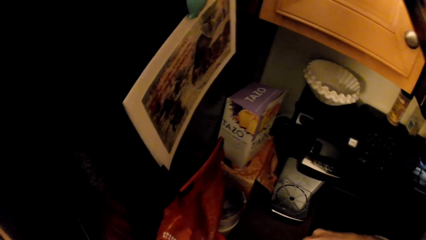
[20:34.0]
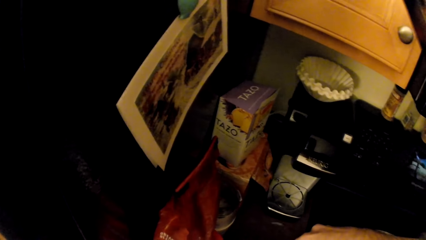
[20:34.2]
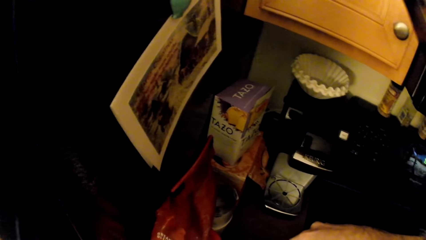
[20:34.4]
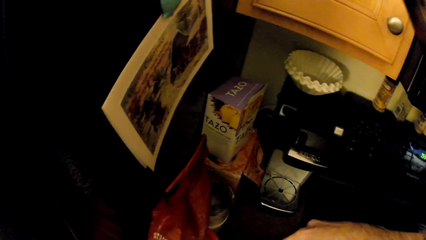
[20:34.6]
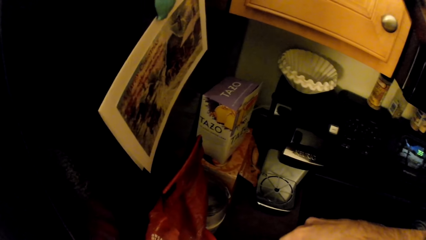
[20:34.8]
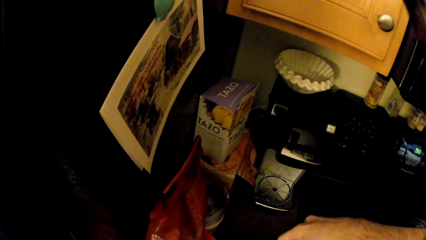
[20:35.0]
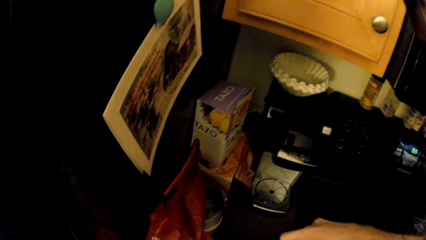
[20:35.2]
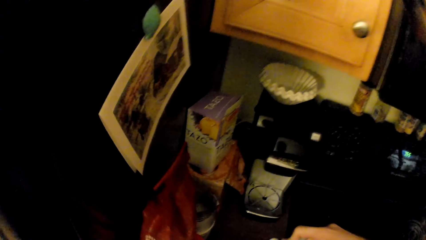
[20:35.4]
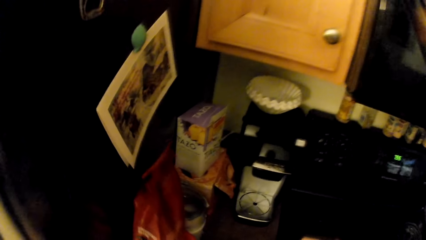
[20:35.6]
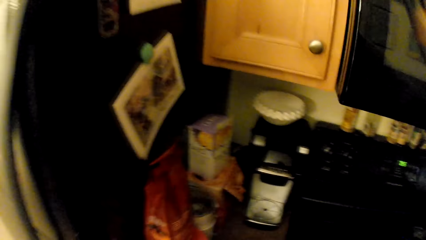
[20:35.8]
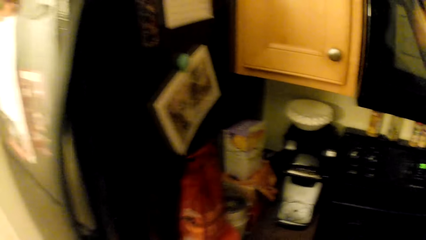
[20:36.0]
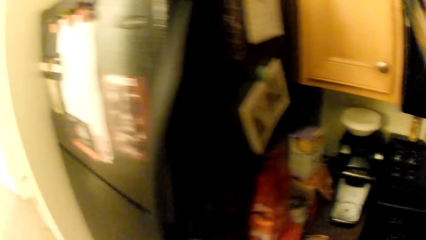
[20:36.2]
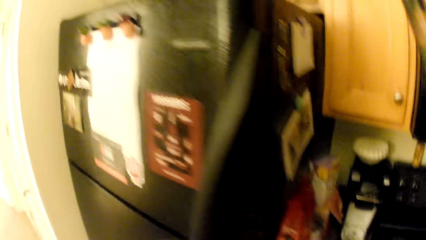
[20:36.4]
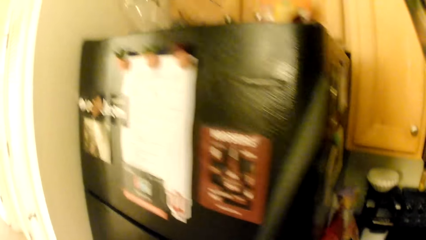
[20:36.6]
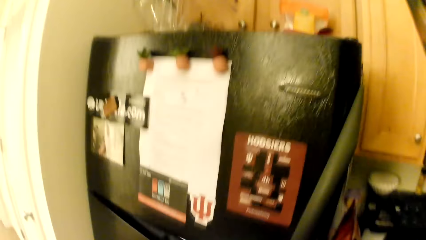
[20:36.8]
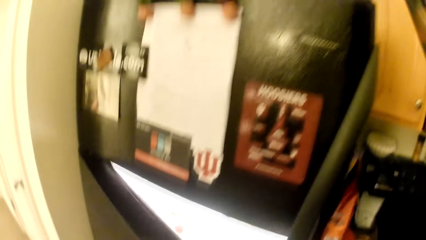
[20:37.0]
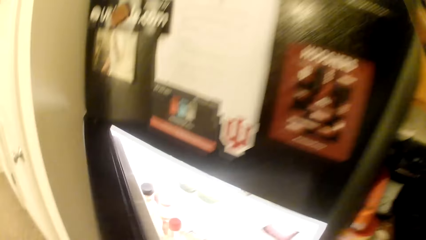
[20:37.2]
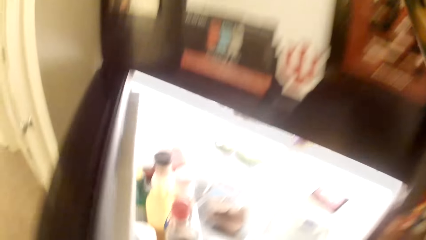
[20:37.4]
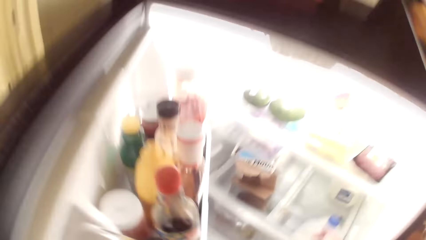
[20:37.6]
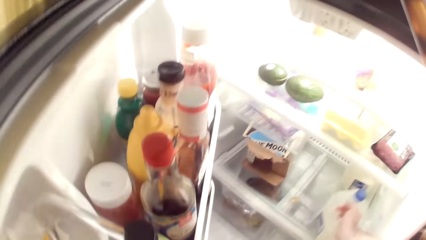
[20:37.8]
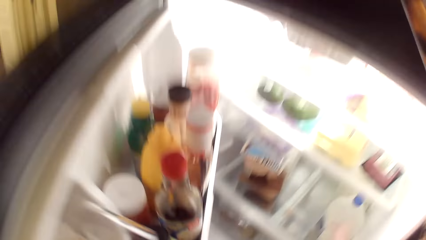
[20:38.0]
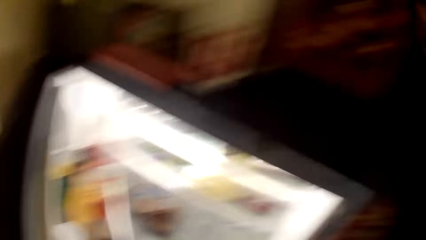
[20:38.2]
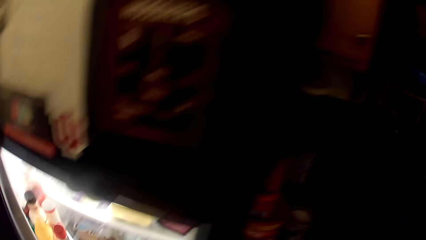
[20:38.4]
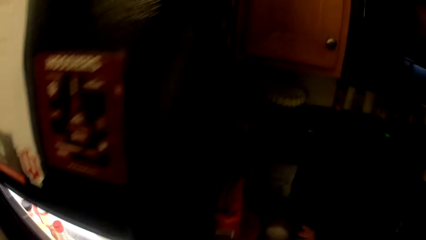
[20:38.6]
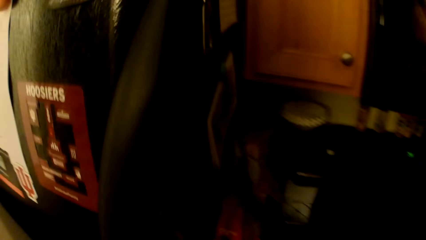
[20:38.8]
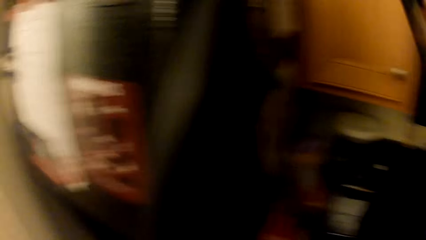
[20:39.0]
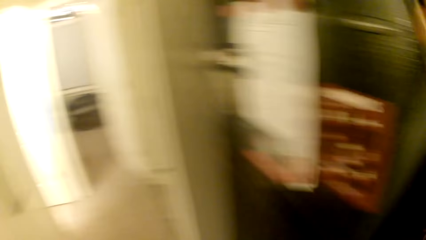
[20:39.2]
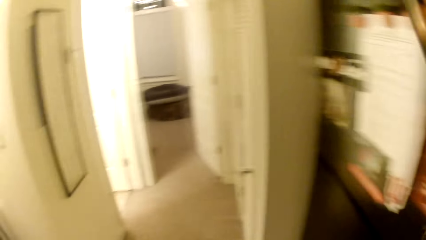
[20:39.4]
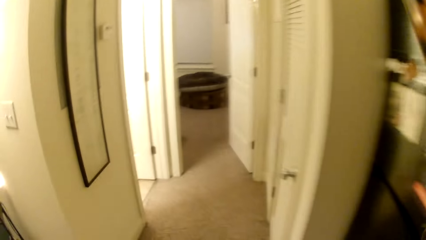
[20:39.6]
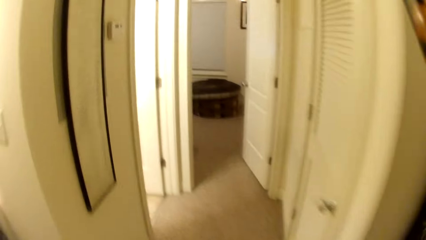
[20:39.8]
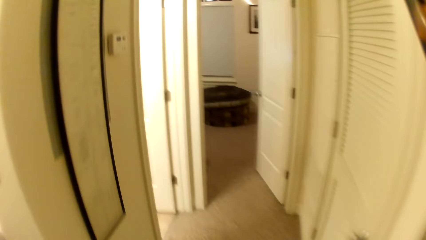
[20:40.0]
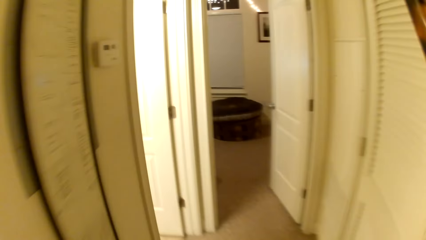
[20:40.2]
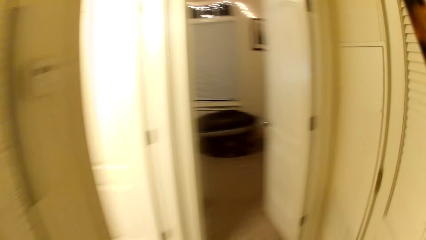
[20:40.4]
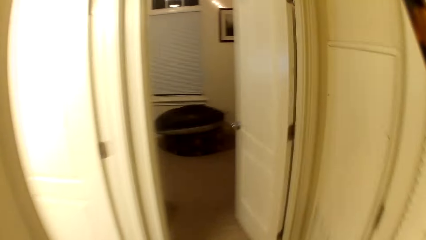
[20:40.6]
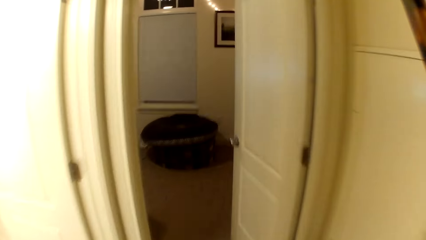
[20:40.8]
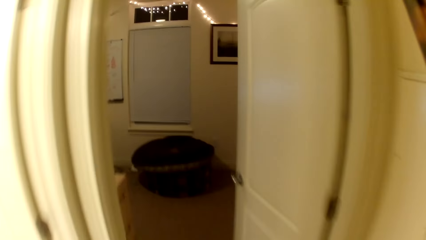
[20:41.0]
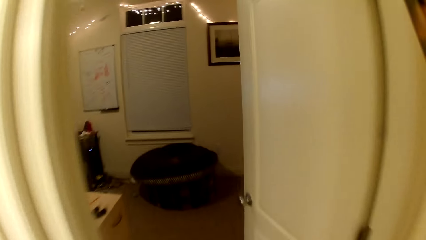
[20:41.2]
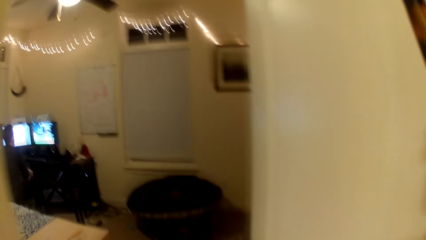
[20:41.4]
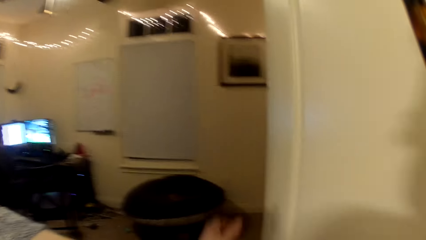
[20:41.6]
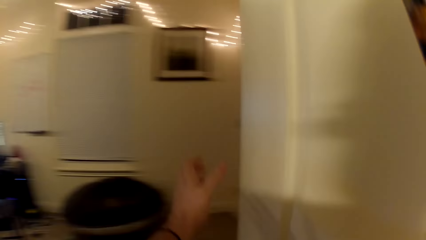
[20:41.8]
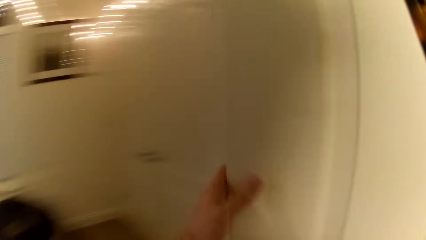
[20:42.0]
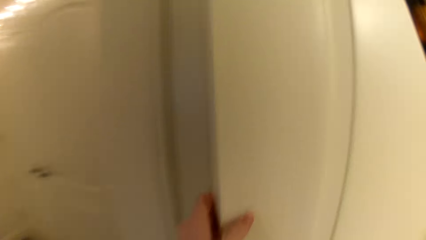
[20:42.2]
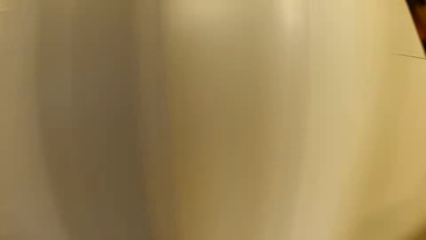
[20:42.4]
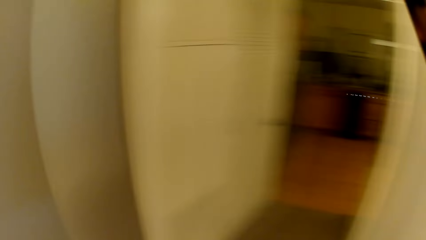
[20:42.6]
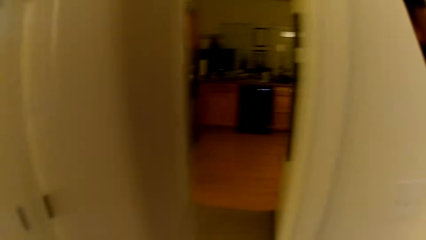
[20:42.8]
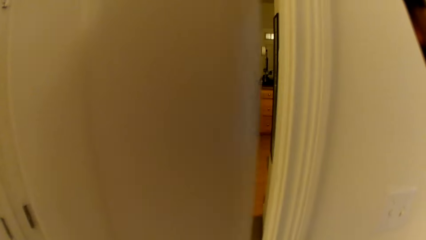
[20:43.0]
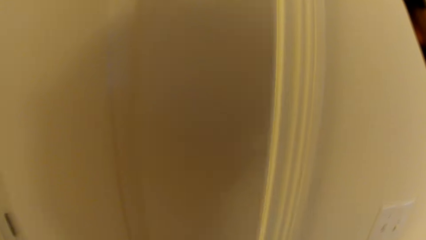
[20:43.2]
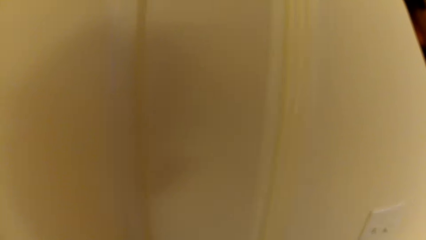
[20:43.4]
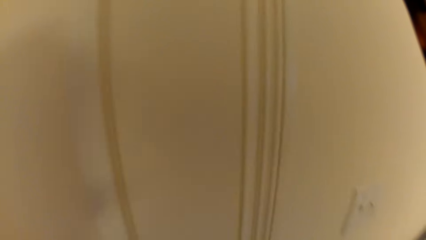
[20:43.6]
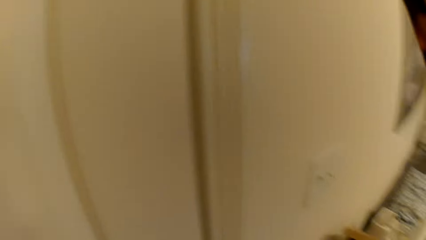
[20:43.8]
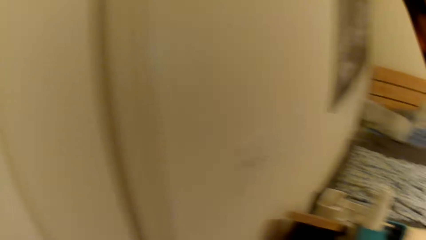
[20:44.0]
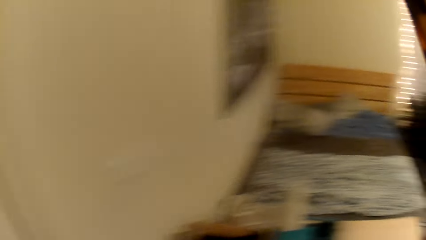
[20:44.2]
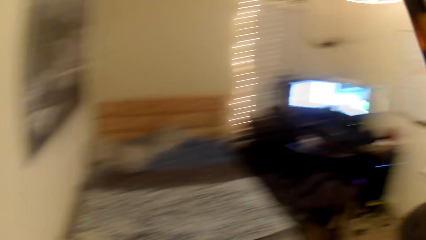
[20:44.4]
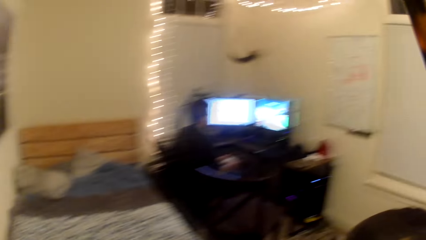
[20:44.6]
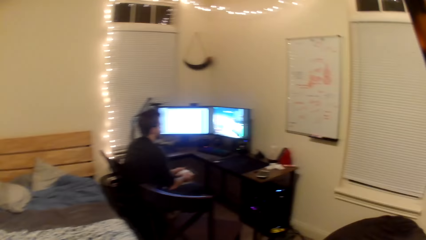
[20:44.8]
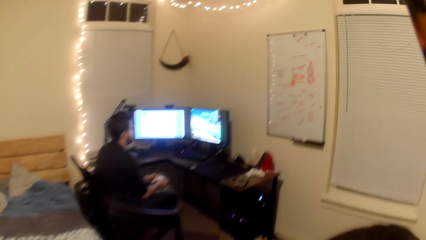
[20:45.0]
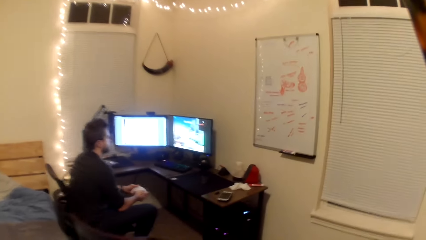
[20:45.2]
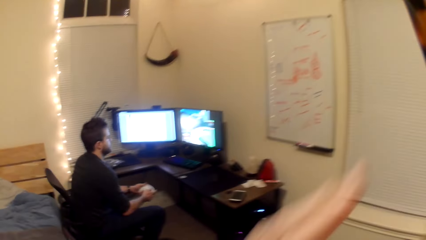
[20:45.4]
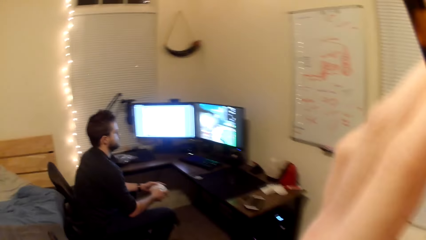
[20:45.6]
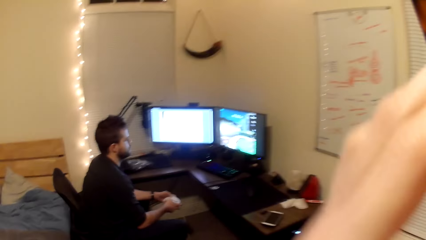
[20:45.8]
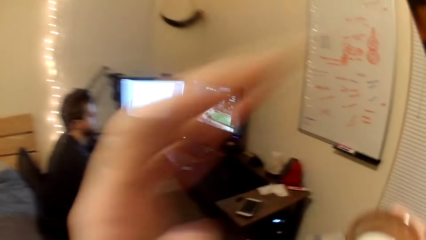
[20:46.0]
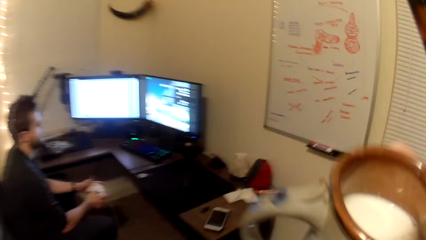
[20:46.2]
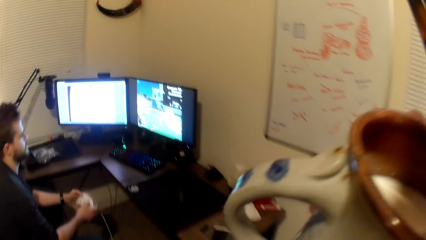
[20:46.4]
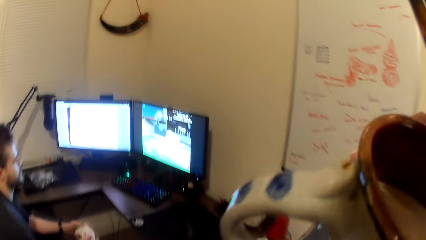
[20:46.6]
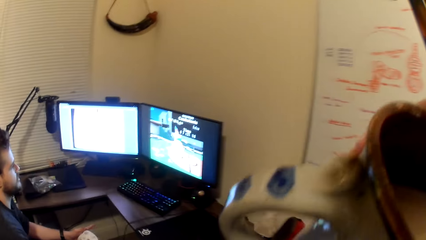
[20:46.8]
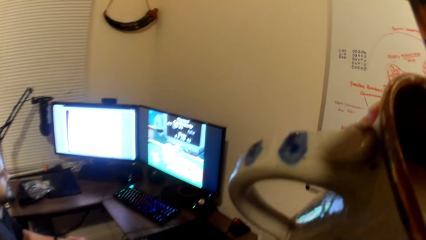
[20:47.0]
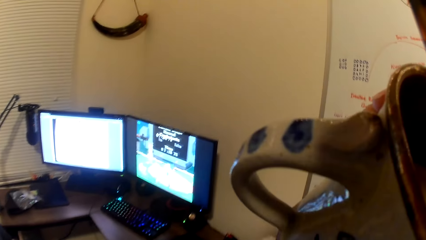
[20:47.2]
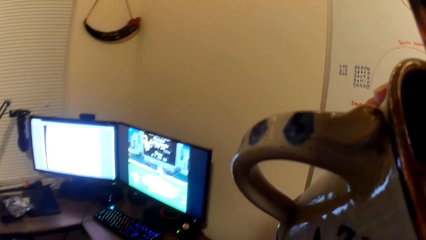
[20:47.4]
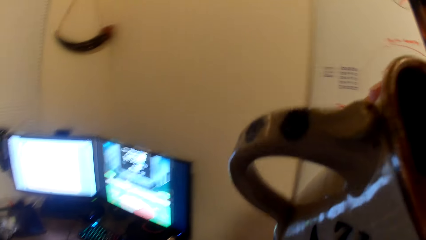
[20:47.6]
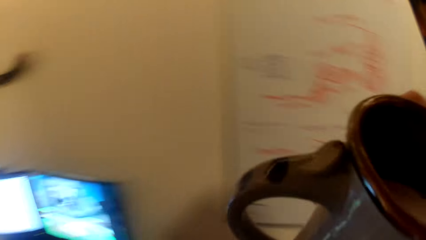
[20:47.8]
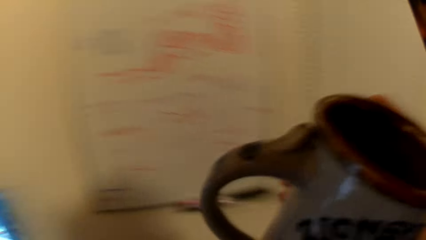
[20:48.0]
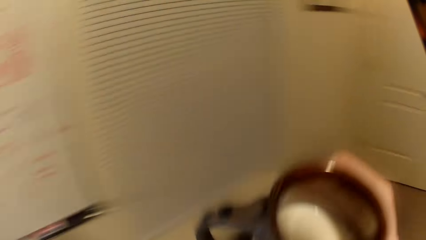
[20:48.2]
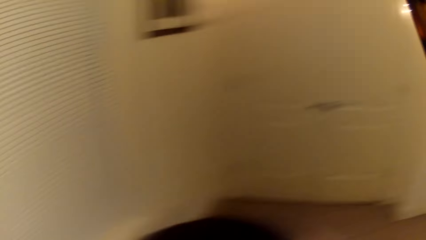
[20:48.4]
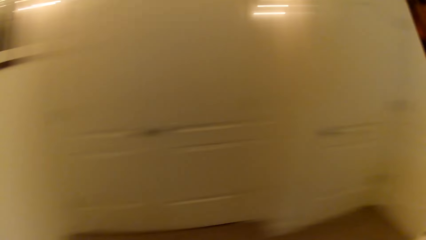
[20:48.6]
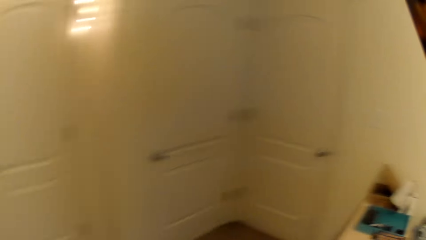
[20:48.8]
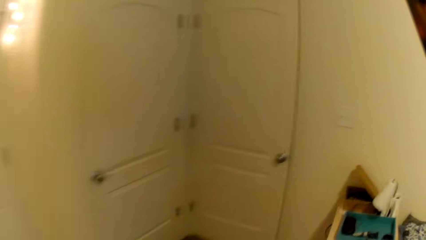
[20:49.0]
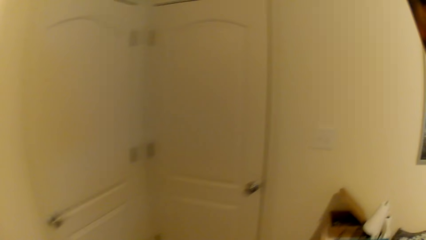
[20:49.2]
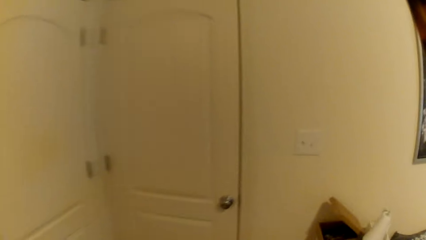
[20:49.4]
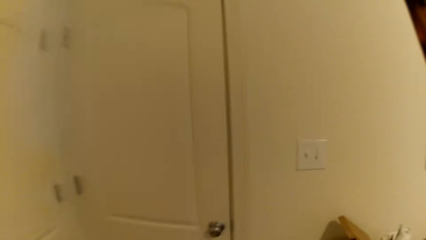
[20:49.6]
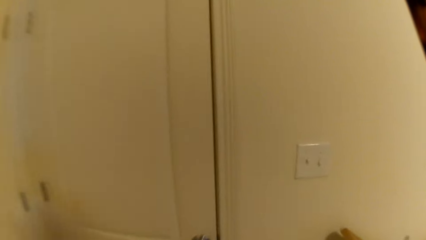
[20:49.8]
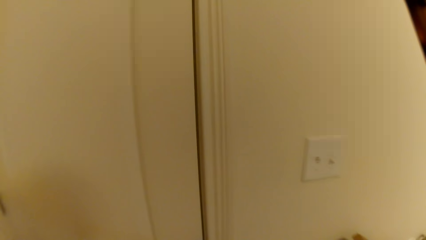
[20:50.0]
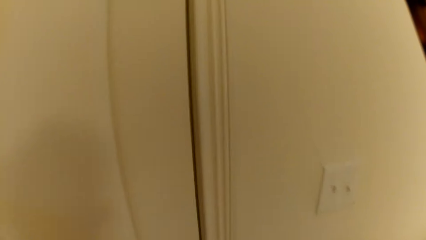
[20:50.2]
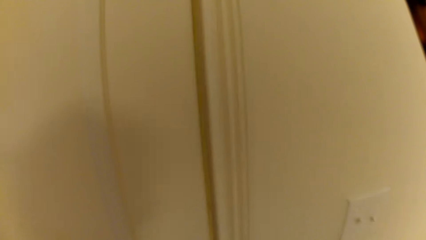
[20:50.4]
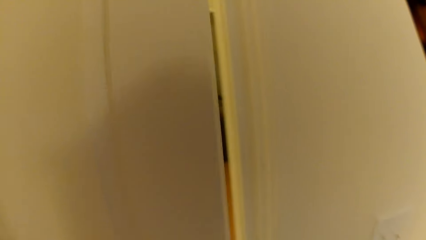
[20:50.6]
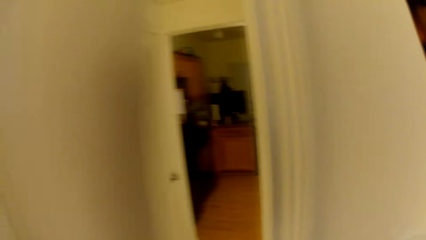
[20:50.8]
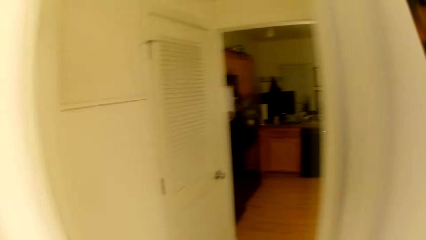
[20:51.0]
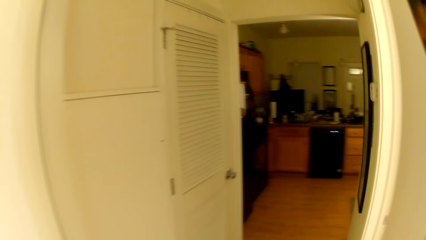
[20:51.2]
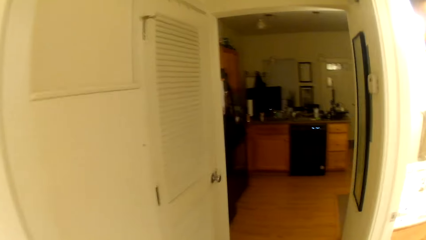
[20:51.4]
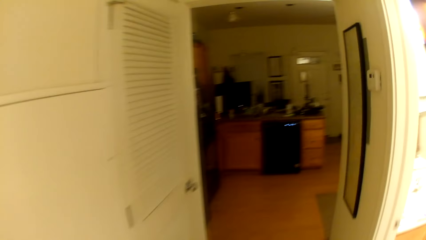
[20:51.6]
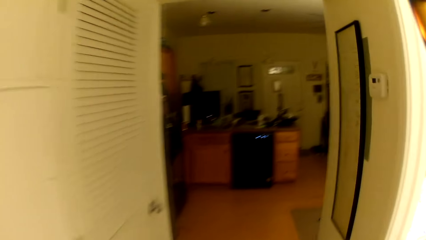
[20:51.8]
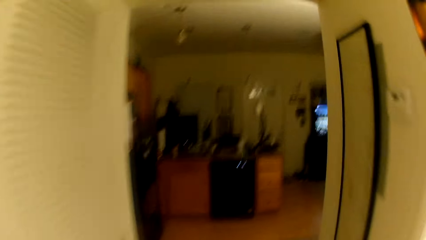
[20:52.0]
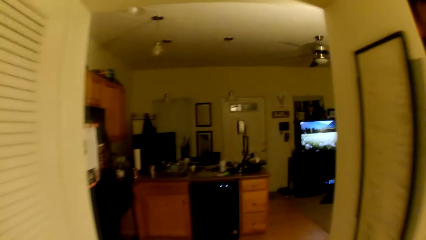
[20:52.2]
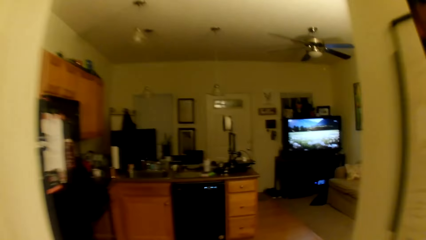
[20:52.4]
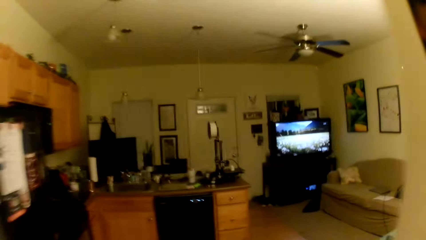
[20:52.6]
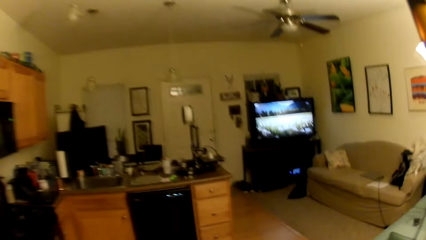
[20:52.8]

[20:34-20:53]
The camera wearer pours milk into the cup. He opens the fridge. He places the milk jar into the fridge with his right hand. He closes the fridge with his left hand. He walks back into the room. He closes the door with his left hand. He raises his left hand. A man plays the video game. The camera wearer drinks something. He drops his left hand. He raises the milk jar in his right hand to his face. He walks back to the door, opens the door and walks out of the room.
